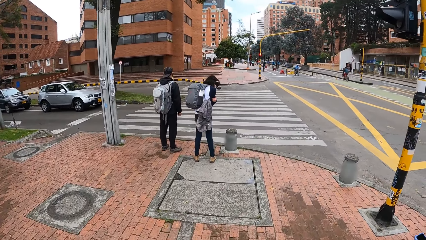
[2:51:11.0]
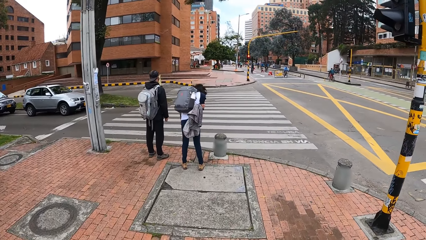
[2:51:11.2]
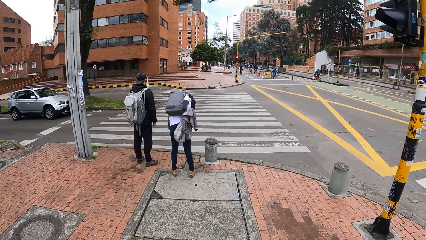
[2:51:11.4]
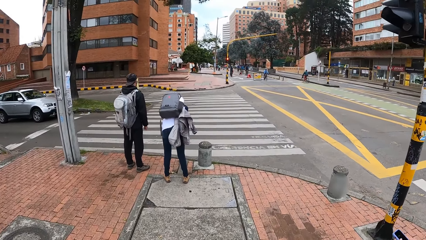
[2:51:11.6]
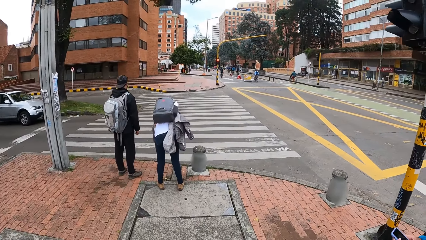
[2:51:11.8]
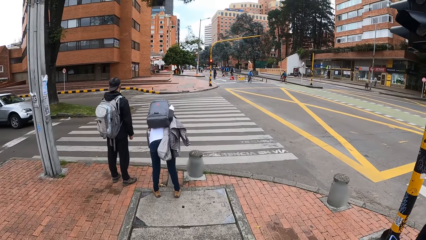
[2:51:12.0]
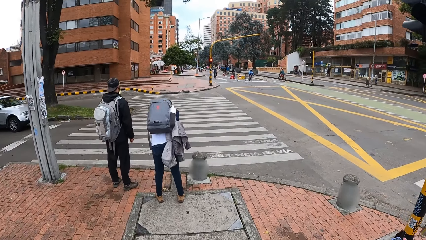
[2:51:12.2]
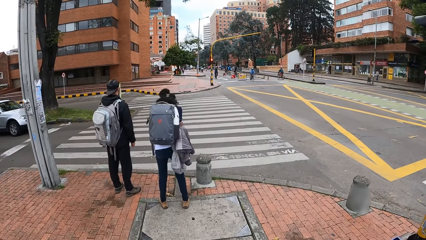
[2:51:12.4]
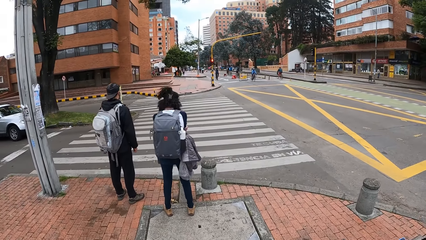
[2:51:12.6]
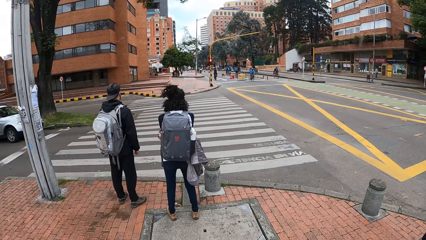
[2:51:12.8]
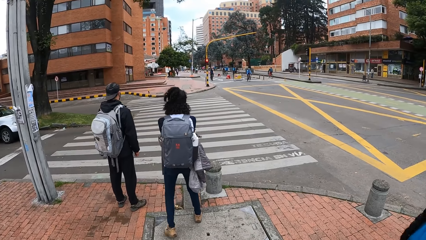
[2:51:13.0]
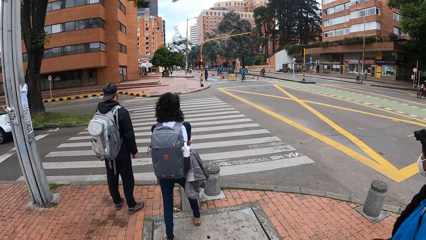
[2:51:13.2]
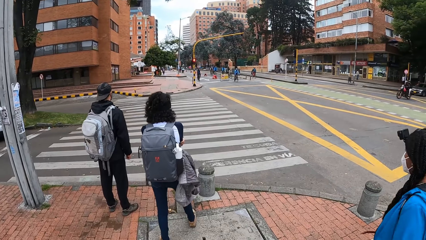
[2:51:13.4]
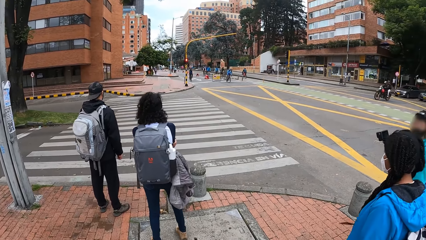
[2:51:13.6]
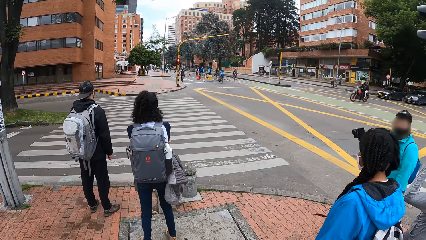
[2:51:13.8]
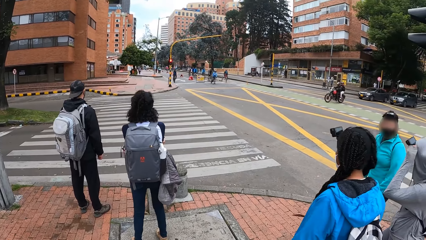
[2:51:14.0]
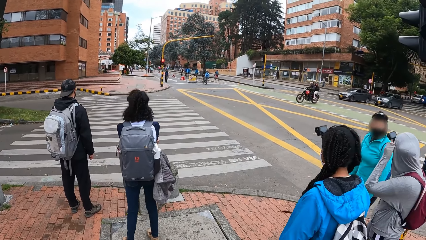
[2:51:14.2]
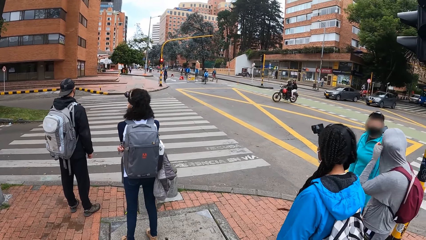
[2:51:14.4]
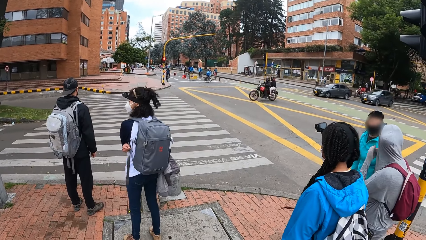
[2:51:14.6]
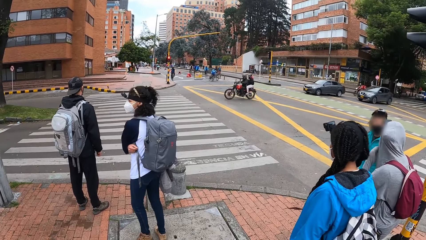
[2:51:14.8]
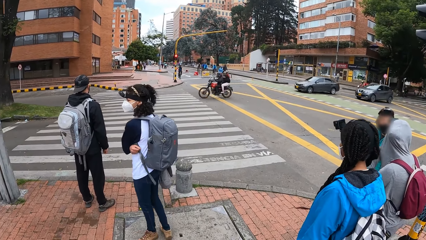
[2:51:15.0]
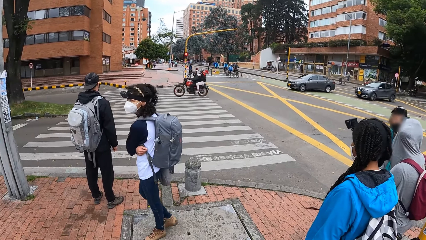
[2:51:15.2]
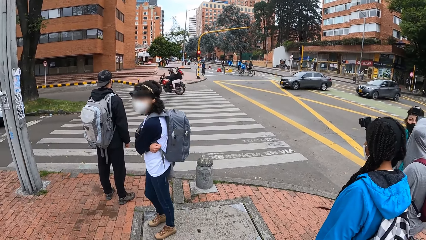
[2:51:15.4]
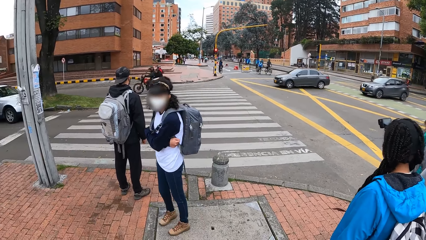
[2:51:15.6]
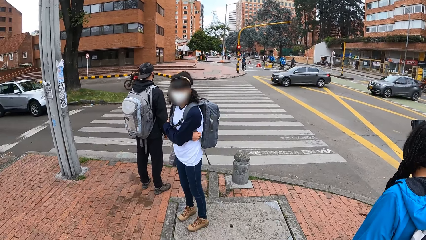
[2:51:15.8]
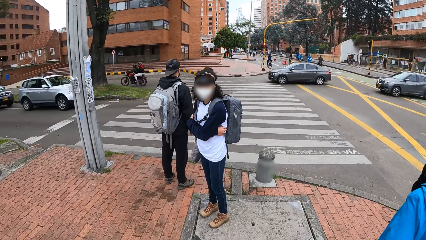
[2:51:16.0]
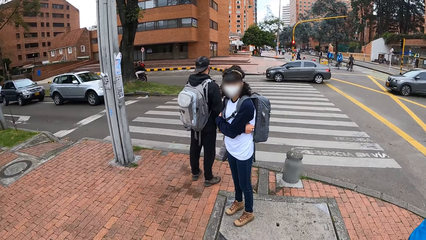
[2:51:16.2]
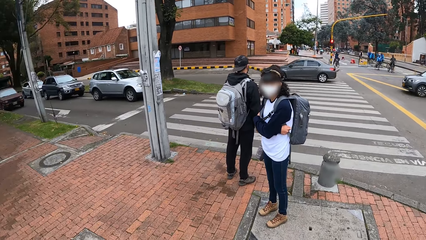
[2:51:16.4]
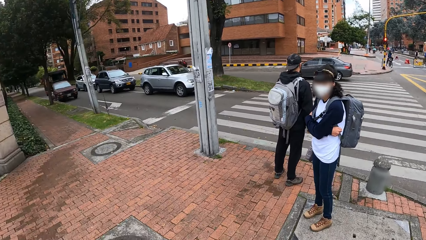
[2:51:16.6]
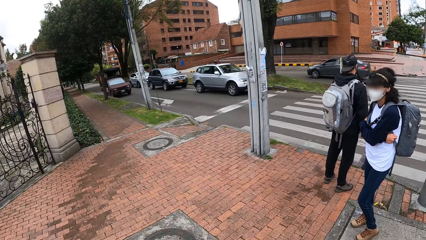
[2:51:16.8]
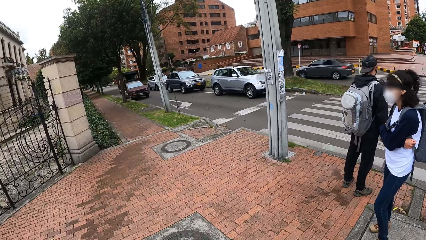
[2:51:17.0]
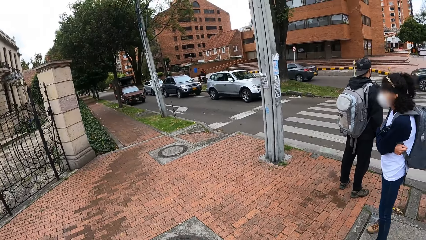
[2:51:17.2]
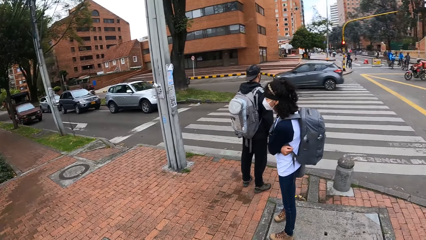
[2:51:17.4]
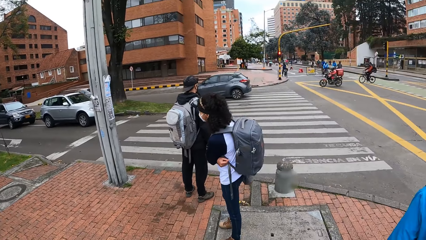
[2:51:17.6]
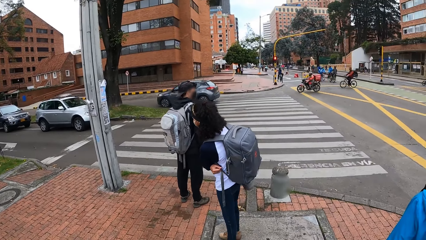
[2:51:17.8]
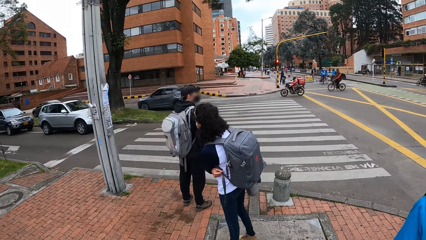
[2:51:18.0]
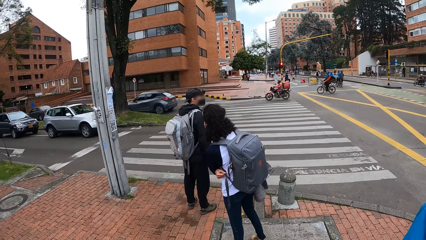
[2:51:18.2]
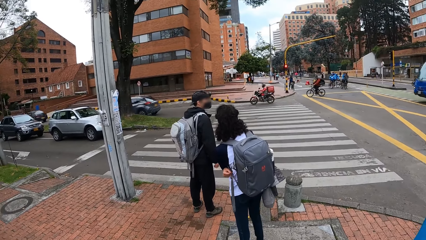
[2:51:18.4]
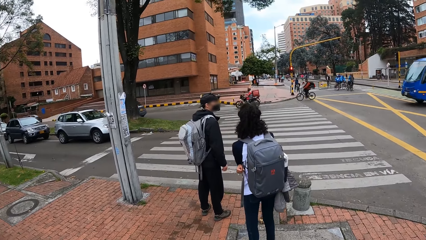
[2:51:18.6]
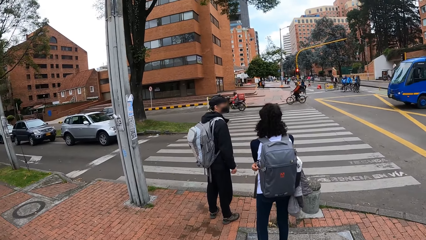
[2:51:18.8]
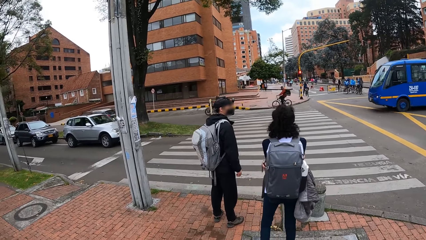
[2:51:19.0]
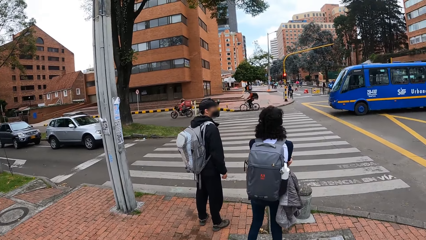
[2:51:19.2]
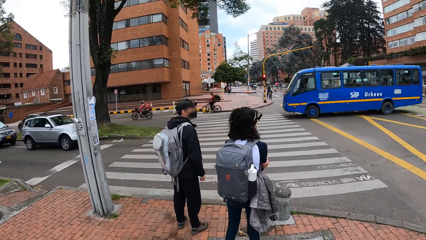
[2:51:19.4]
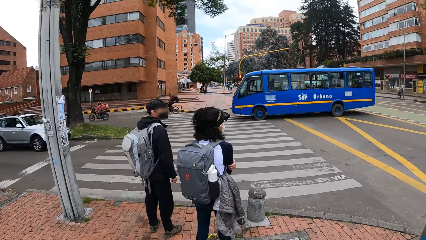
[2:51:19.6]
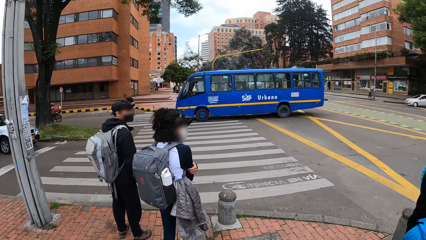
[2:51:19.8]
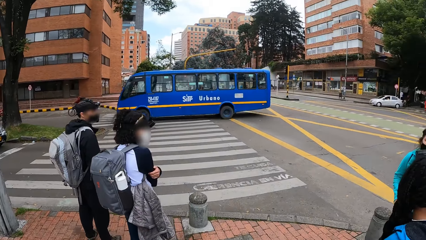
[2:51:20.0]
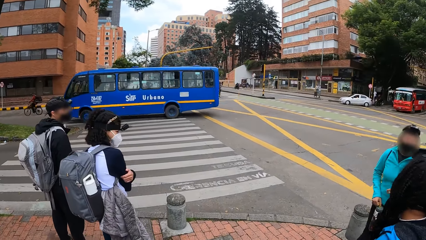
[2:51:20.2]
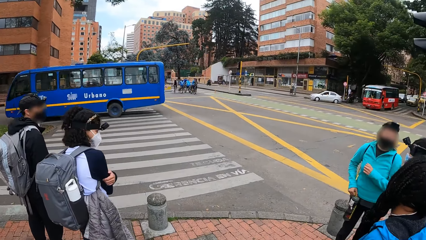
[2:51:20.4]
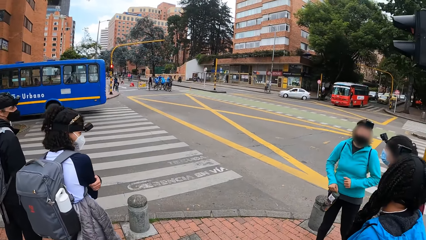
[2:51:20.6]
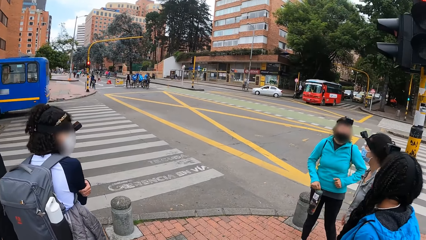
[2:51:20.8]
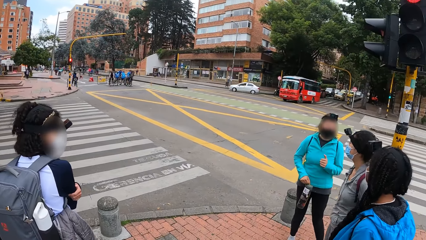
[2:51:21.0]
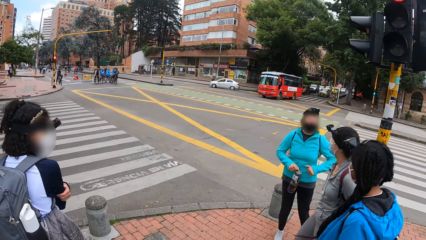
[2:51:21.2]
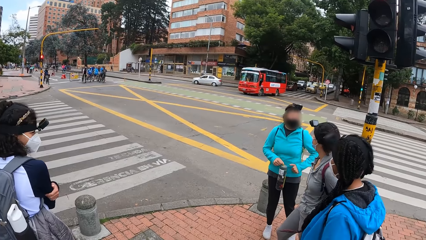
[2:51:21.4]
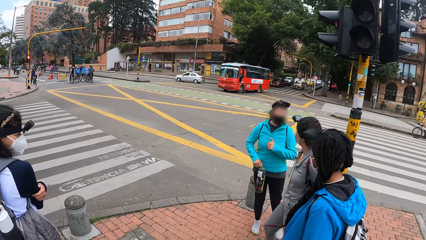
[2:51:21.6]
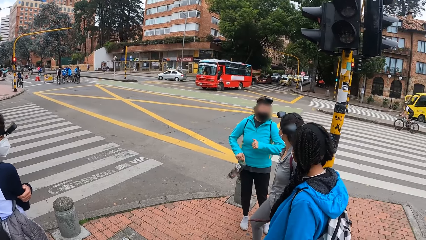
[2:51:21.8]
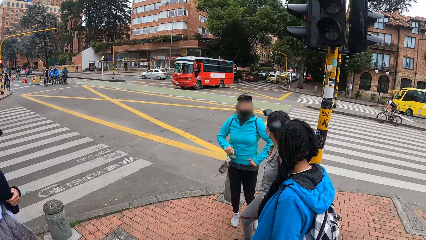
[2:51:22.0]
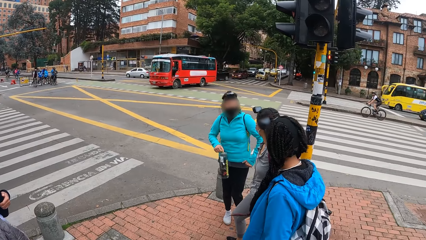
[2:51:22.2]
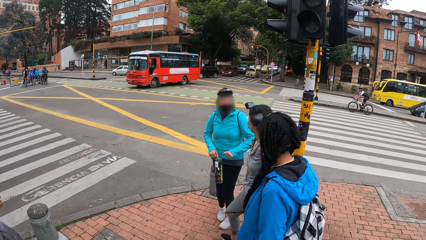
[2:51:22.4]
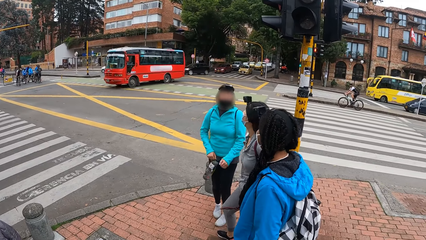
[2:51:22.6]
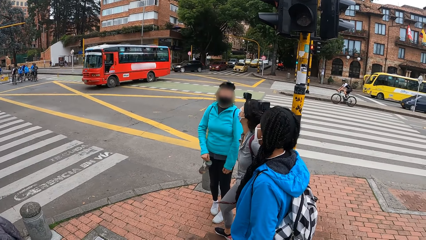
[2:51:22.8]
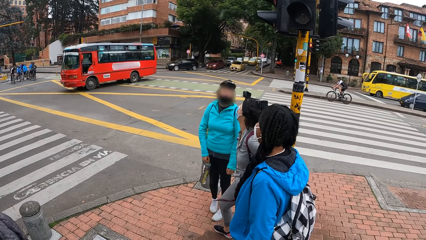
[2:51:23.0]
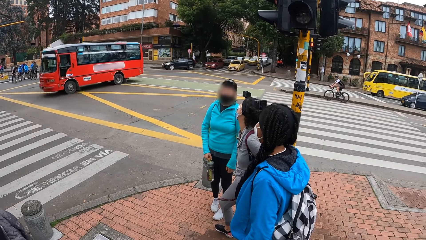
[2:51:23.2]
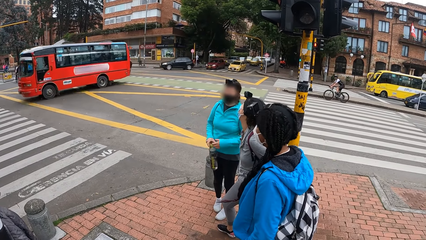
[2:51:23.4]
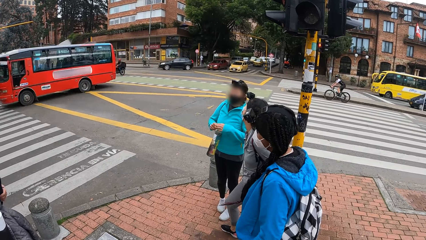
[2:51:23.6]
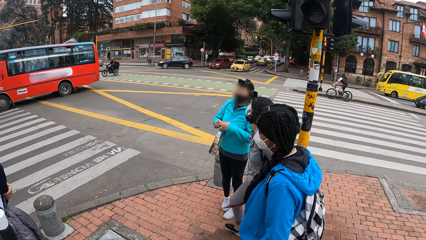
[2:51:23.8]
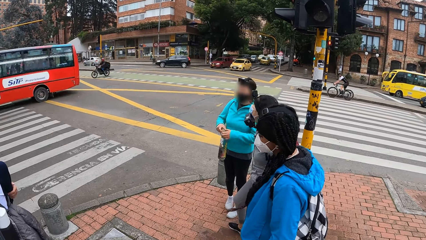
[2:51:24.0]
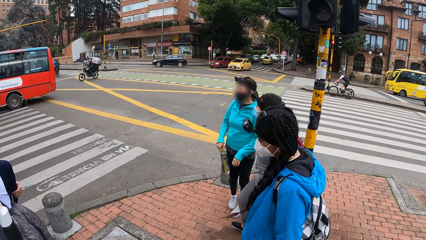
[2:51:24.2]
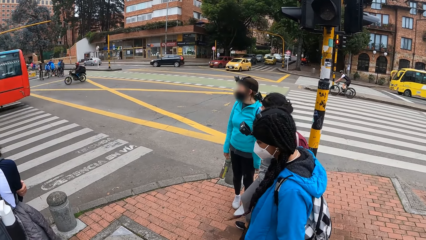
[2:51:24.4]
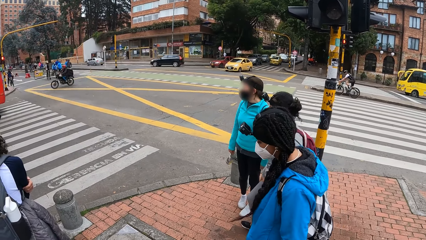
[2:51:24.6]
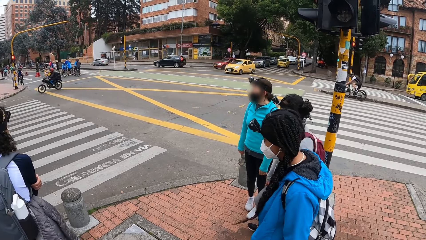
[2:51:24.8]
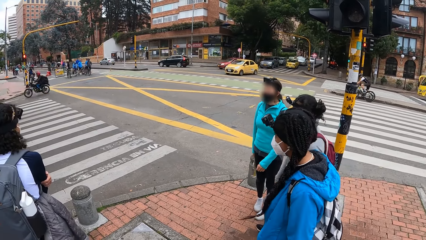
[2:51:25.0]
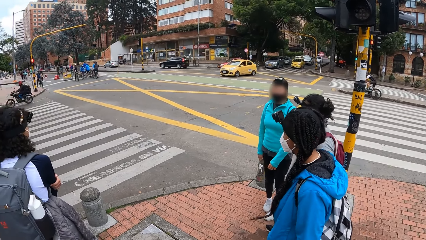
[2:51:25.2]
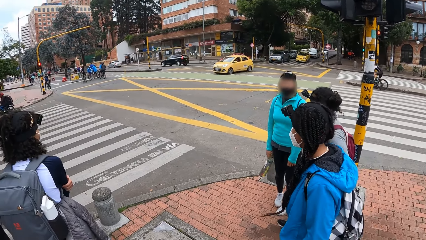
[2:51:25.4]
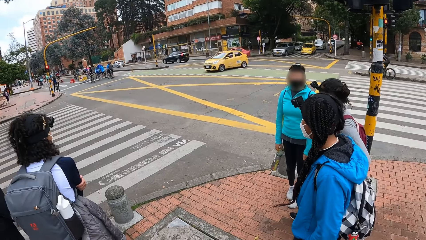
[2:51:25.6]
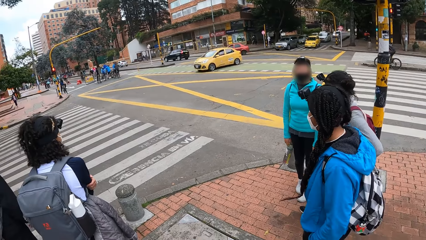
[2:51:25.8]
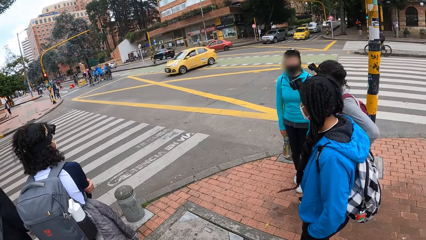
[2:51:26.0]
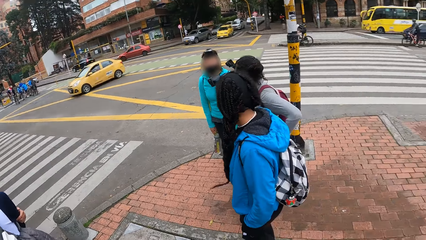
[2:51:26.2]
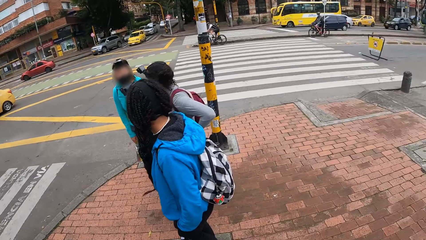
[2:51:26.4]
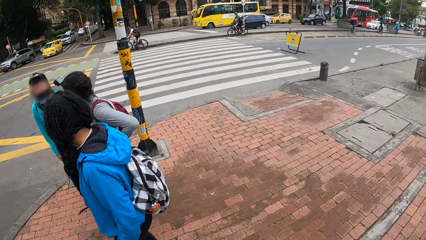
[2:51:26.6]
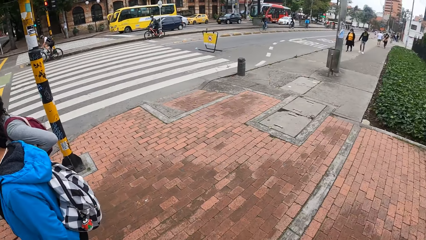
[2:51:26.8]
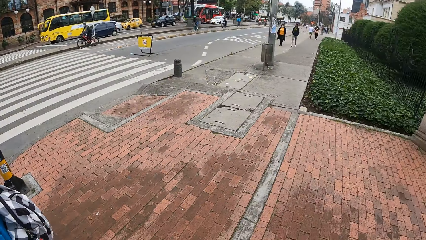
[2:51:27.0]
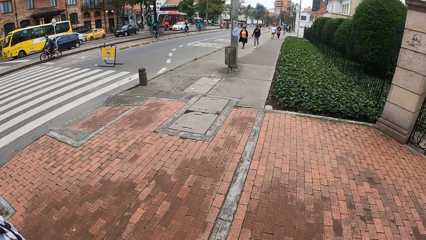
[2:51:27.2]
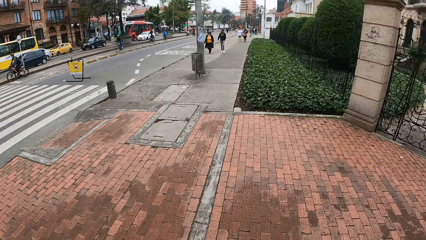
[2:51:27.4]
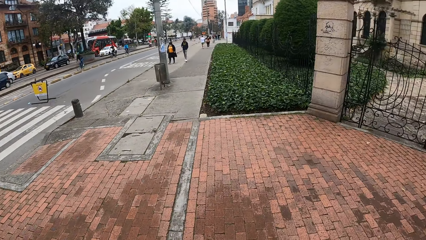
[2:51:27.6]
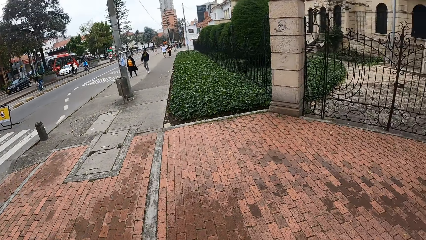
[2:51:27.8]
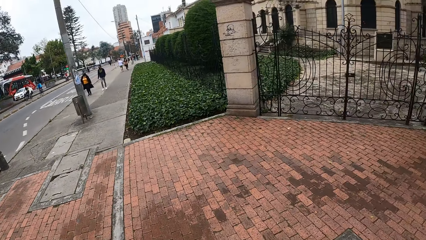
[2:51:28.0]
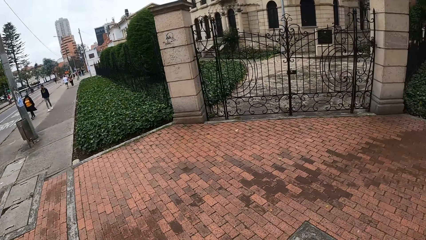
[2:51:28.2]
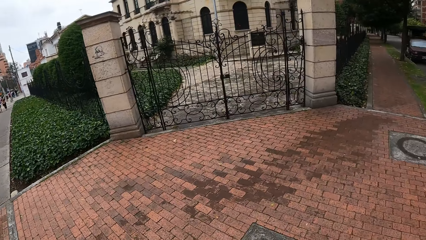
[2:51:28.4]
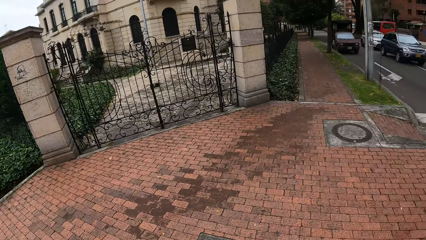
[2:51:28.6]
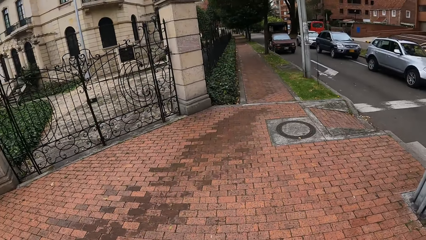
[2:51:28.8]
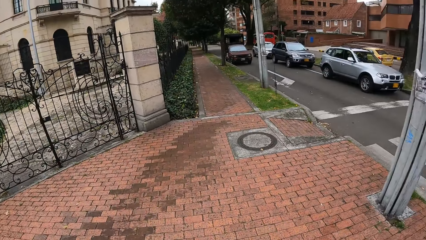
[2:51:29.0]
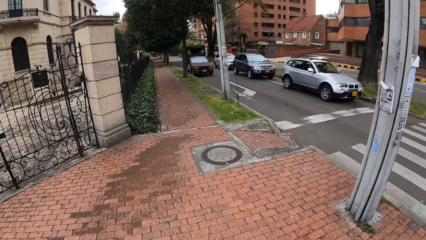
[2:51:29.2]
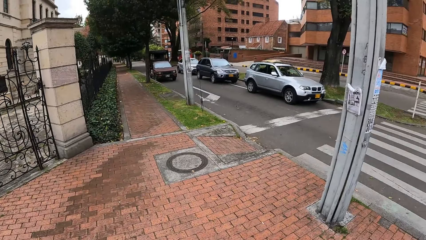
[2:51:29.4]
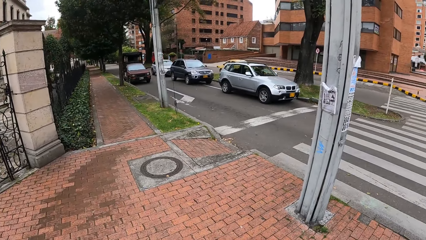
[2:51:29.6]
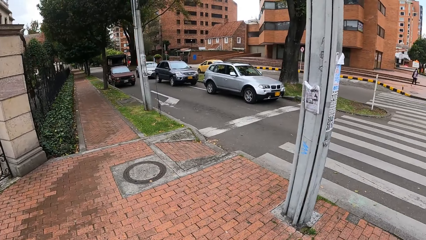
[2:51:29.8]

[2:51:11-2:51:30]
The camera wearer waits at the zebra crossing by the road. They look around the road. They turn around.
